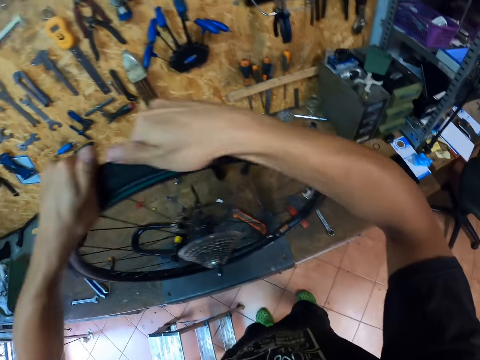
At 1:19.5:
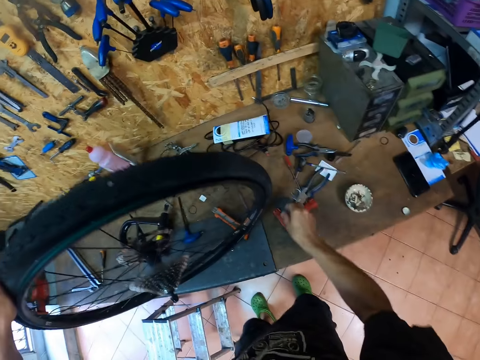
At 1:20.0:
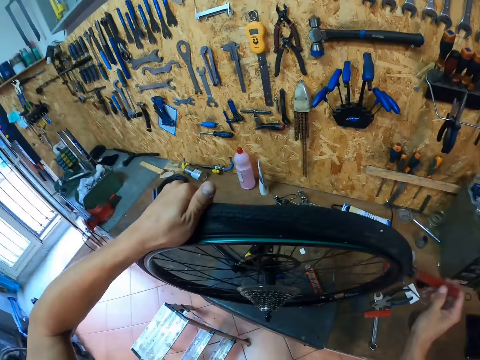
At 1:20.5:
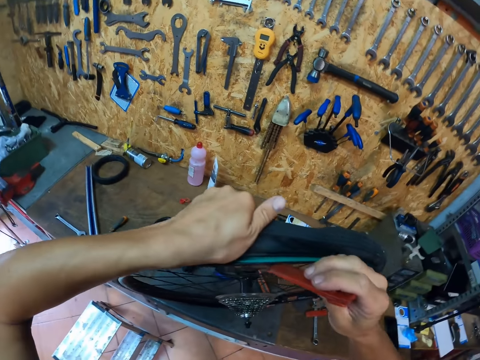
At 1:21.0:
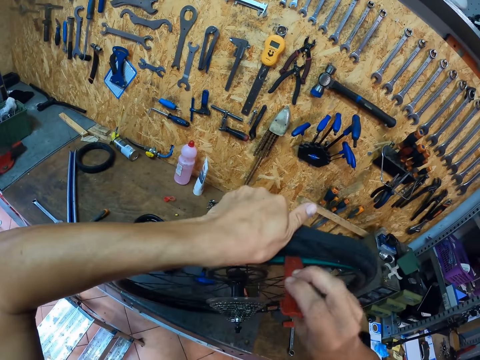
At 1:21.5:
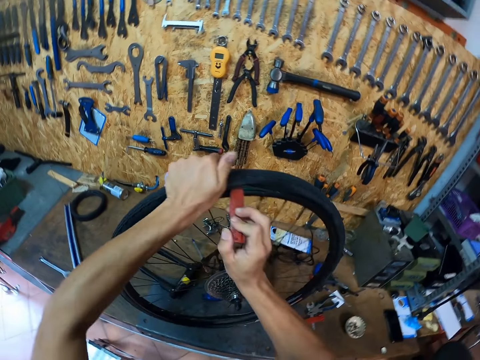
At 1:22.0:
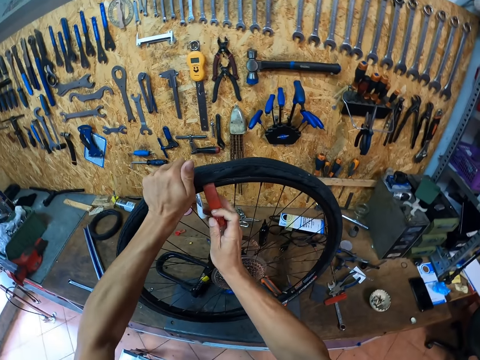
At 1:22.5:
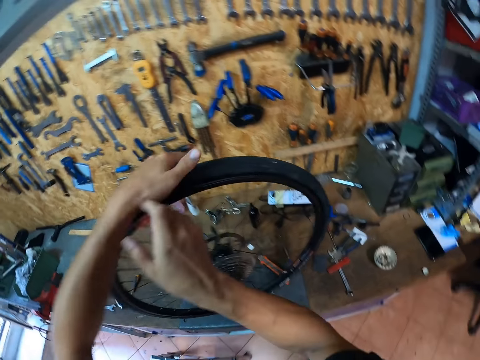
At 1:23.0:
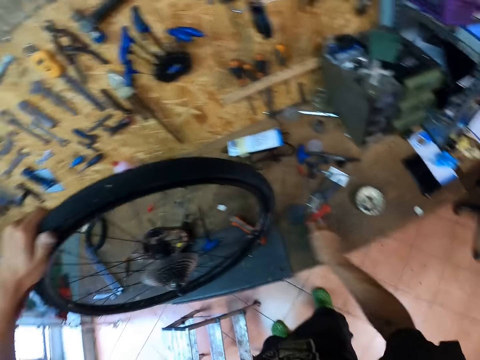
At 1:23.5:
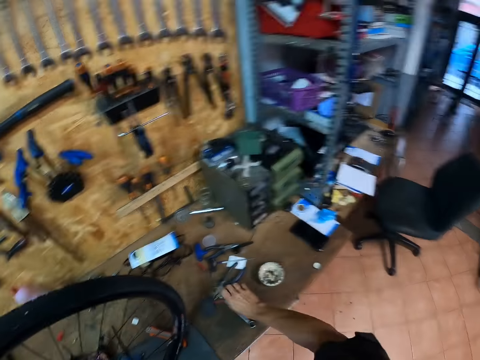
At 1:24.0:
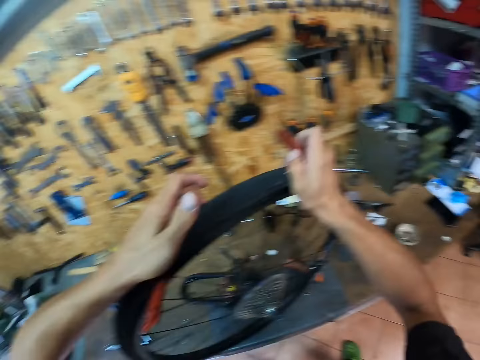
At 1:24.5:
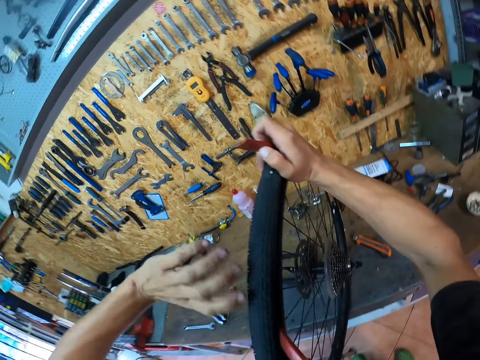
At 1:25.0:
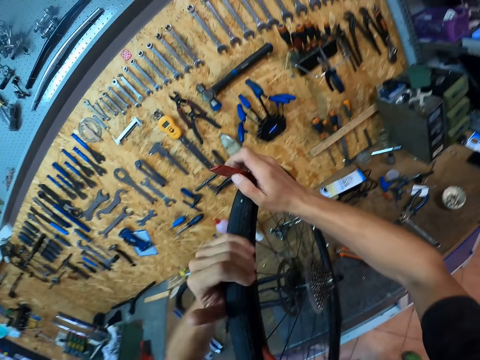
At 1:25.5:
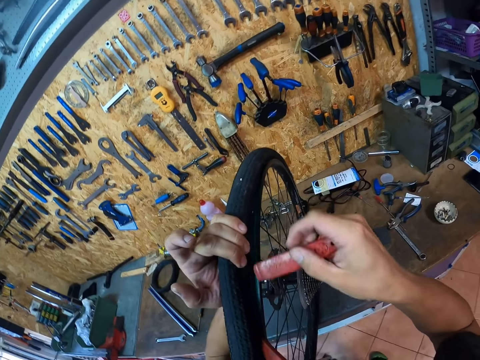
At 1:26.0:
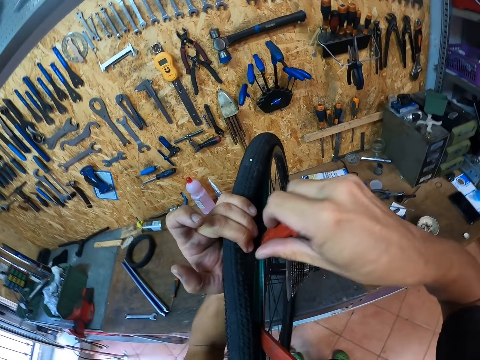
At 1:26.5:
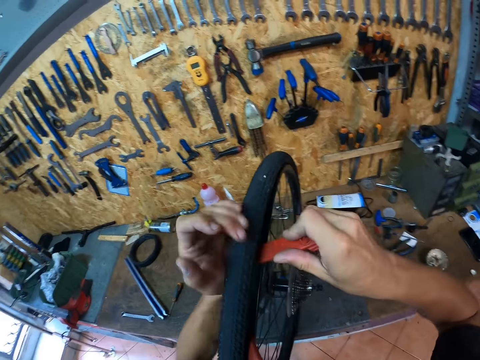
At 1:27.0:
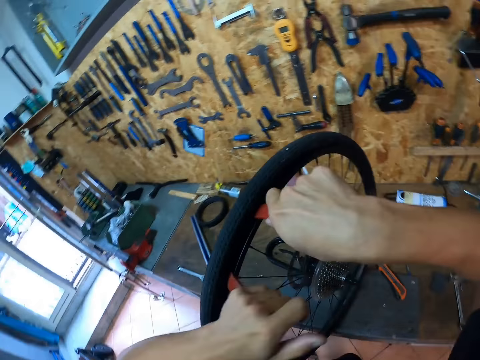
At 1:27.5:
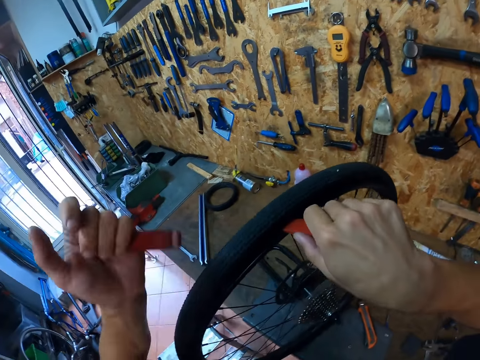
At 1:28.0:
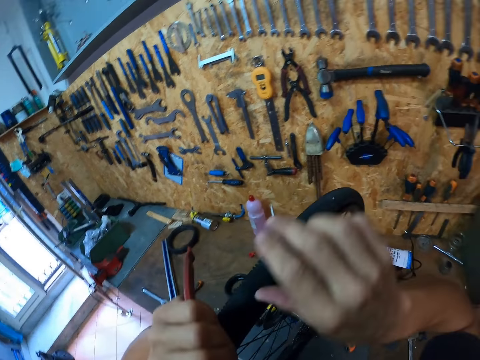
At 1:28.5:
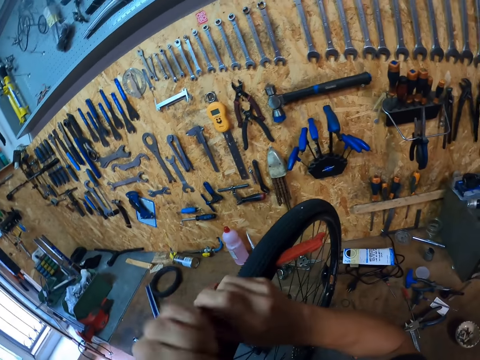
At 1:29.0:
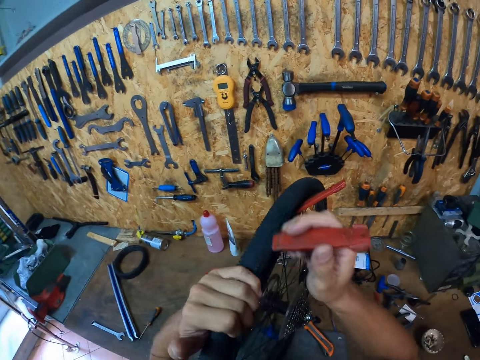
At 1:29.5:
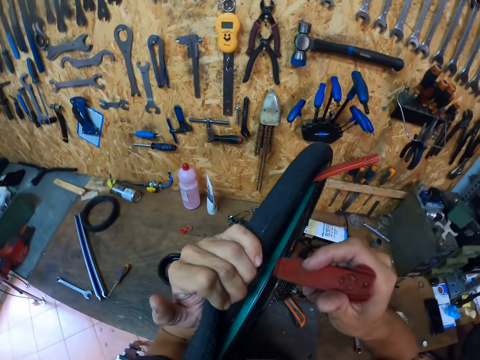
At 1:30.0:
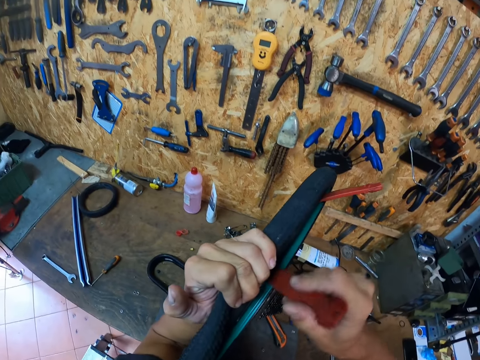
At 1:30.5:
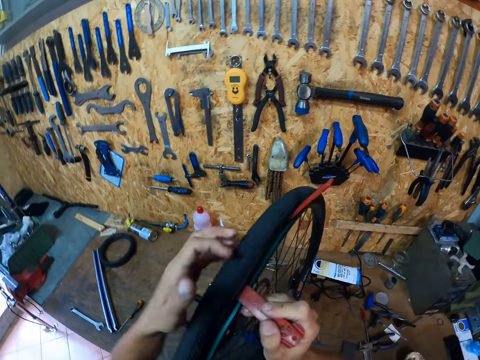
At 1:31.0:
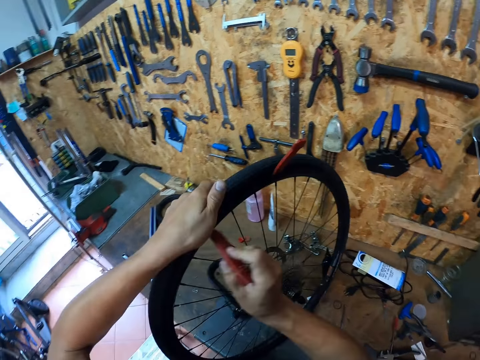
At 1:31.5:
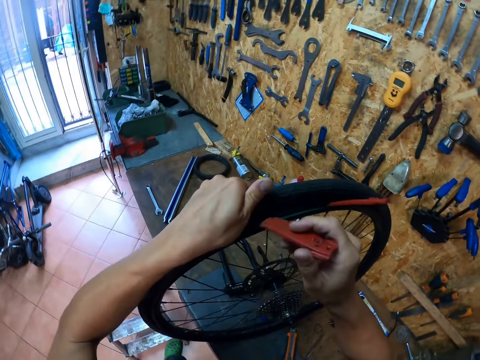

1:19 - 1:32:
The camera wearer picks up the tire lever from the table with his right hand. He inserts the tire lever in his right hand in between the tire tube and the rim with his right hand. He removes a pipe from a wheel with a plastic knife. He picks up another tire lever from the table with his right hand. He moves the plastic knife on the table. He inserts the tire lever in his right hand in between the tire tube and the rim with his right hand. He removes the pipe from the wheel with the plastic knife. He removes a tire lever from the tire with his left hand. He passes the tire lever from his left hand to his right hand. He inserts the tire lever in his right hand in between the tire tube and the rim with his right hand.

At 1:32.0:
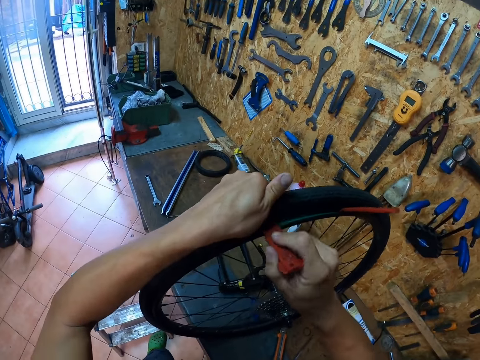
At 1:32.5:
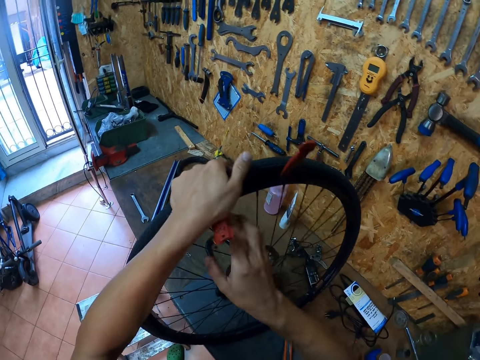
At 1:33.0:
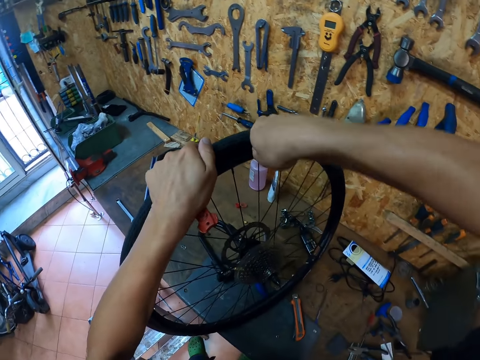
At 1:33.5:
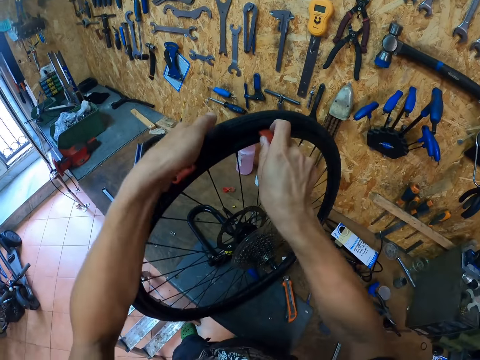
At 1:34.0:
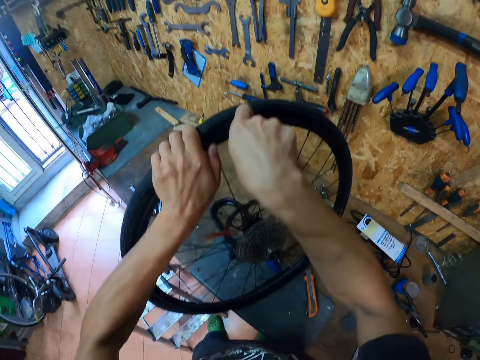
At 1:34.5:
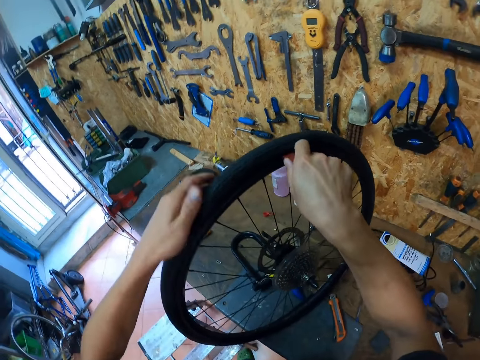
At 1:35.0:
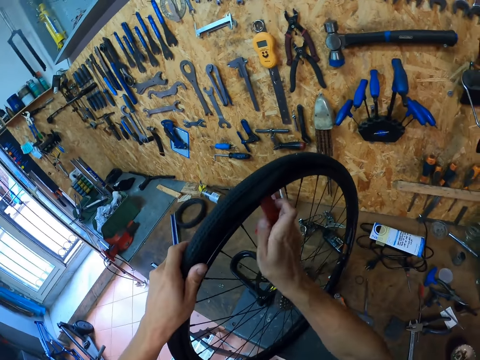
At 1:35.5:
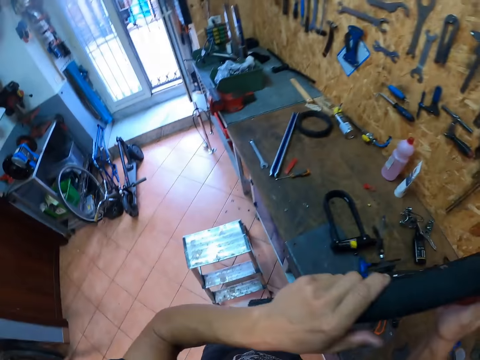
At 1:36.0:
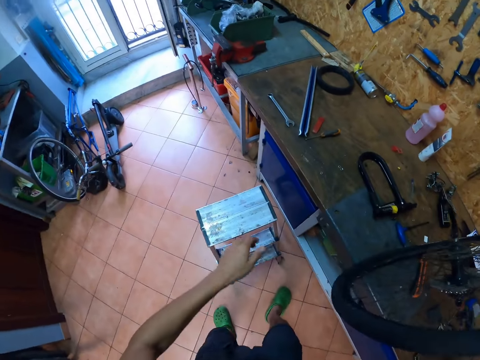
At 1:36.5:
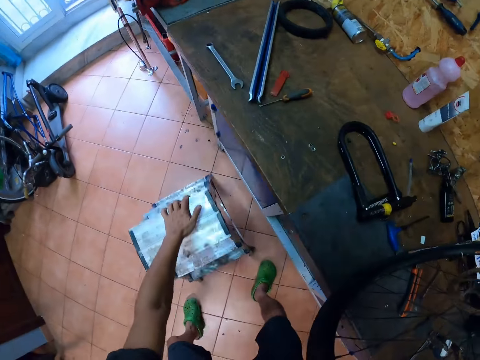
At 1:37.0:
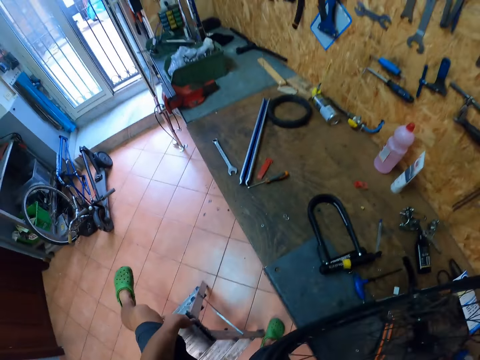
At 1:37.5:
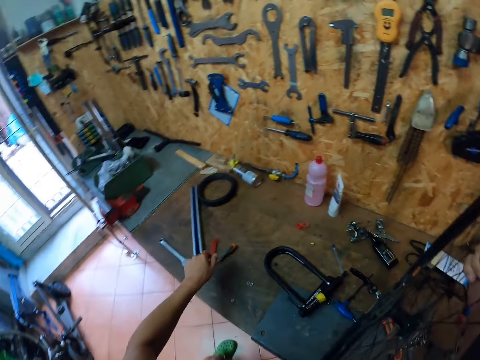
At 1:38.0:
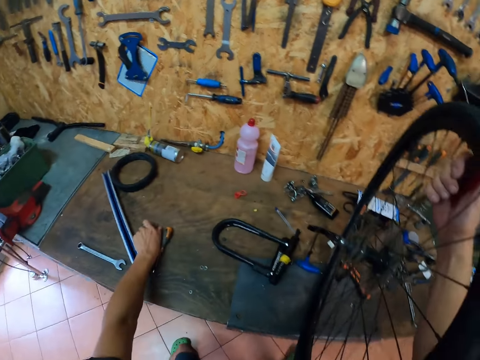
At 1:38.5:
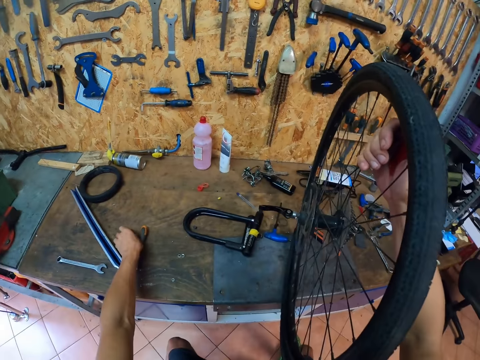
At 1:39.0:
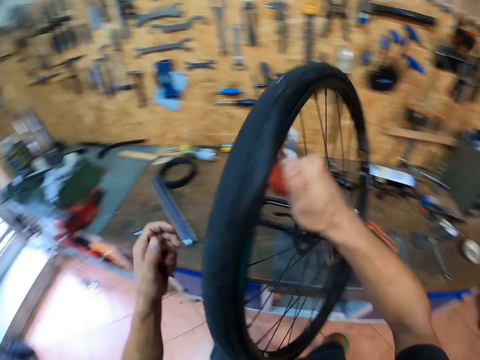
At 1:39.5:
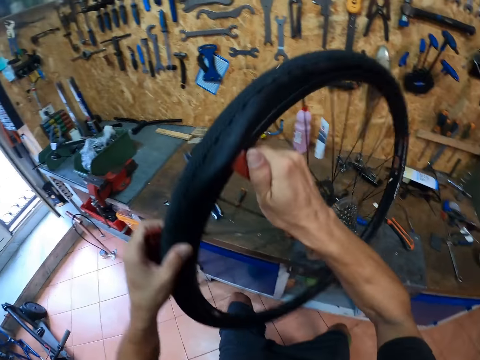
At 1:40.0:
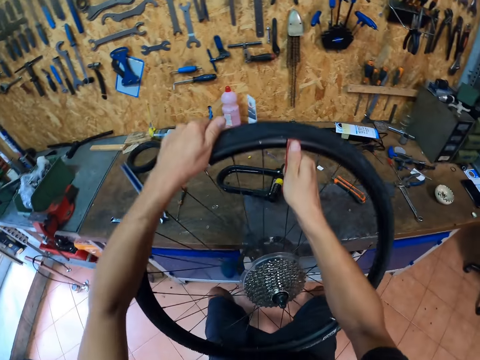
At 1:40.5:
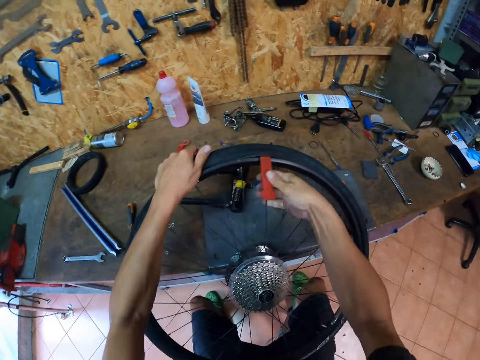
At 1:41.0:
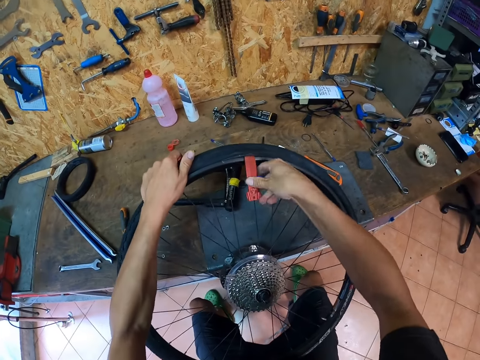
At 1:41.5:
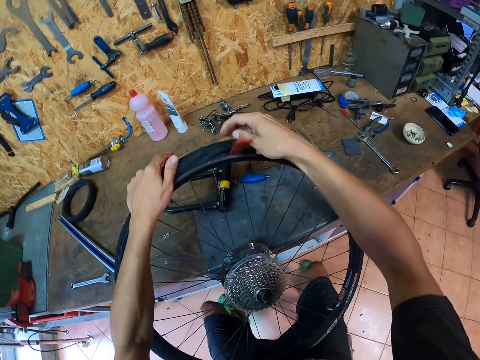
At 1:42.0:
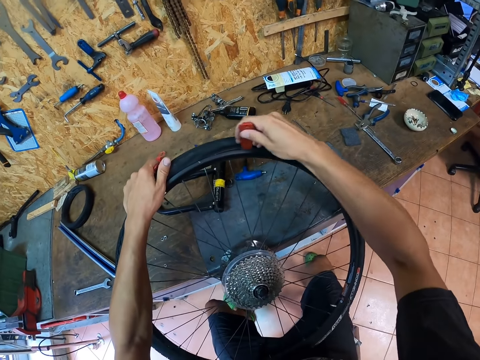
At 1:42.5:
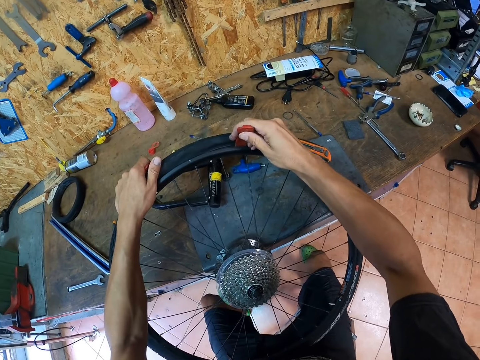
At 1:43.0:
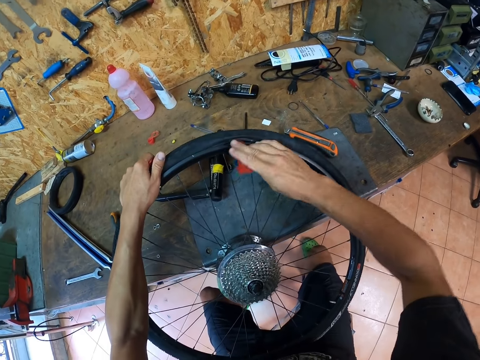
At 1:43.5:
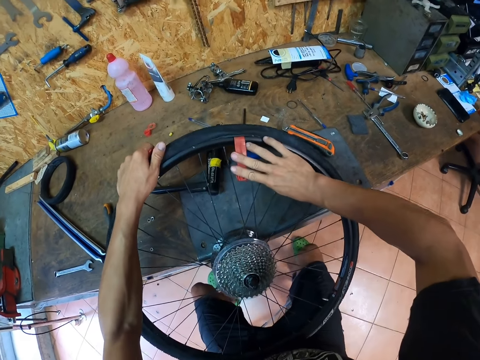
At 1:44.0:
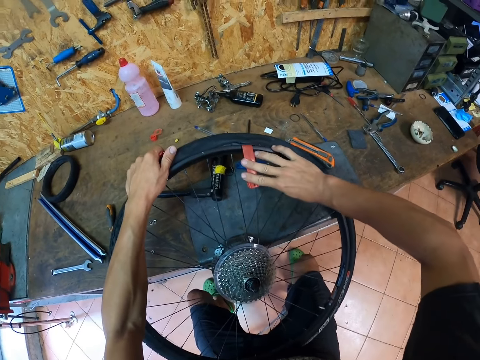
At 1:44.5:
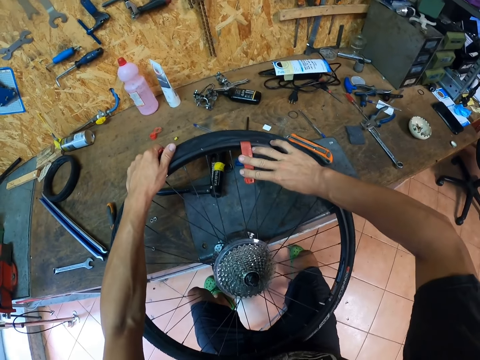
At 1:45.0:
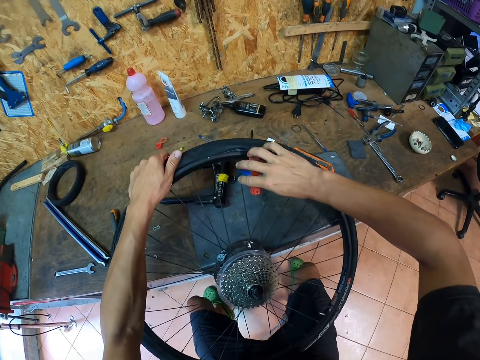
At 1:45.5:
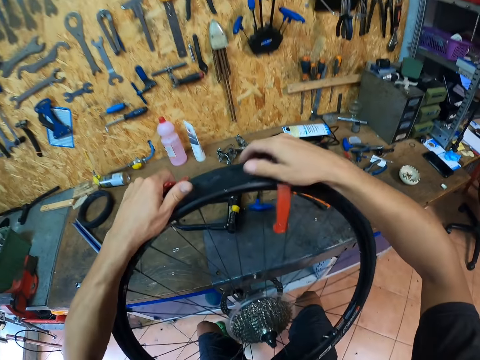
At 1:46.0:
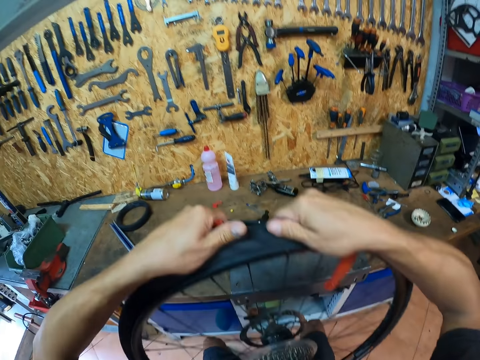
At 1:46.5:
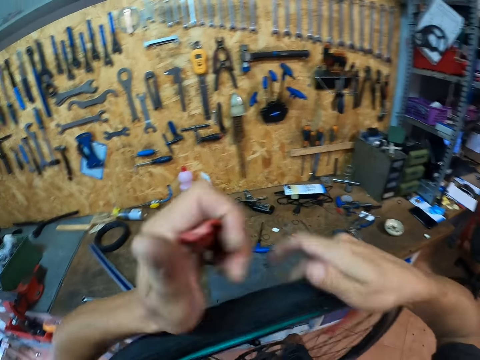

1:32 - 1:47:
The camera wearer pushes out the tire tube with the tire levers. He adjusts a wheel on a table. He touches a mini ladder on the floor with his left hand. He moves a stool on the floor. He picks up a tire lever from the table with his left hand. He repositions the tire on the table with both hands. He flips the wheel on the table. He removes the tire tube from the rim with his hands and the tire lever.
